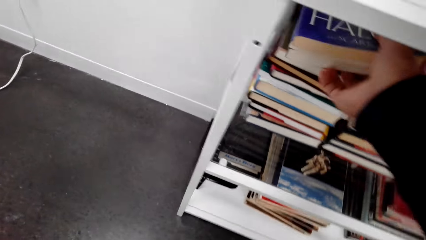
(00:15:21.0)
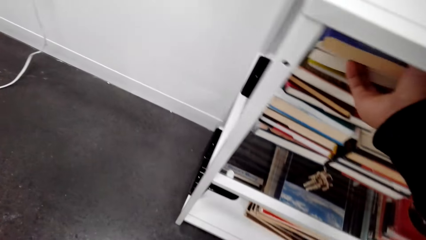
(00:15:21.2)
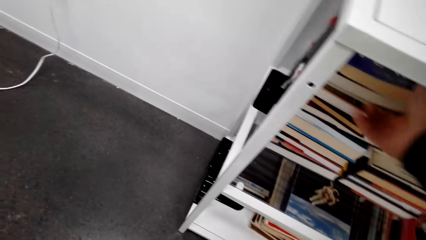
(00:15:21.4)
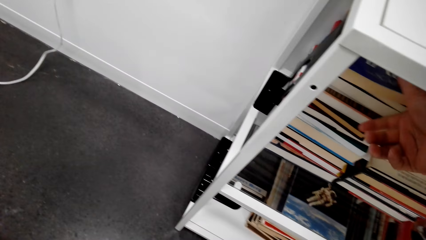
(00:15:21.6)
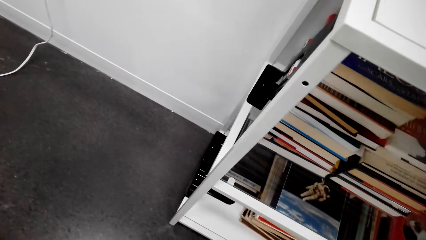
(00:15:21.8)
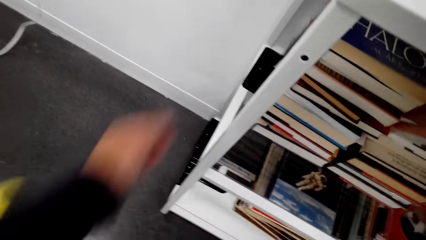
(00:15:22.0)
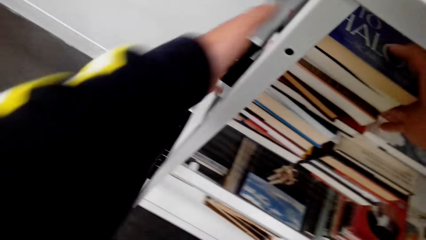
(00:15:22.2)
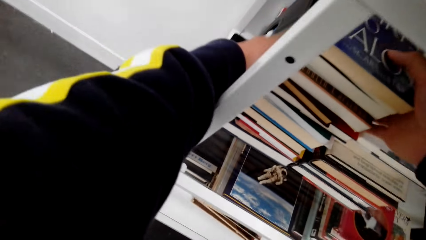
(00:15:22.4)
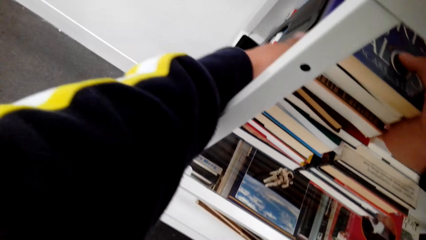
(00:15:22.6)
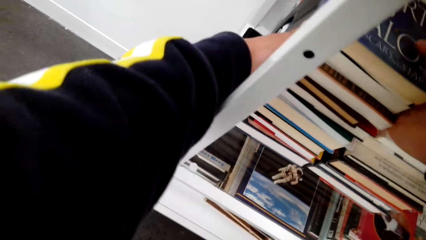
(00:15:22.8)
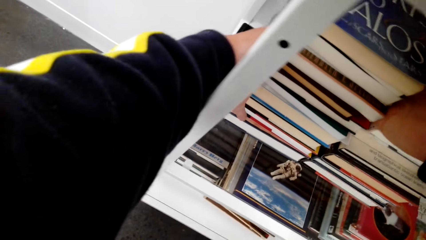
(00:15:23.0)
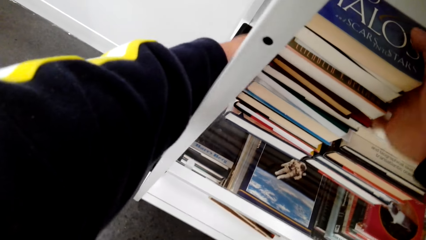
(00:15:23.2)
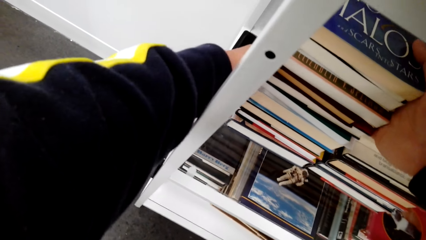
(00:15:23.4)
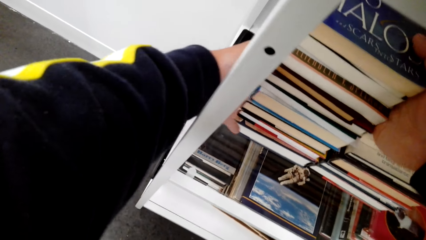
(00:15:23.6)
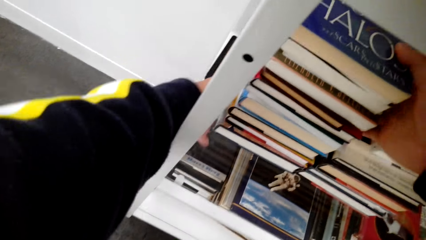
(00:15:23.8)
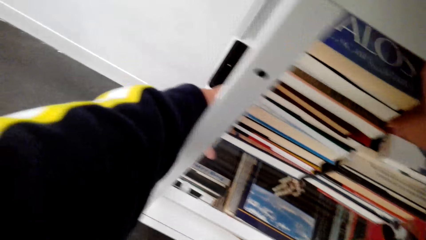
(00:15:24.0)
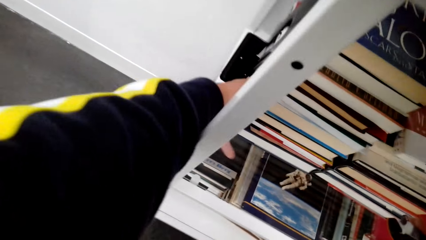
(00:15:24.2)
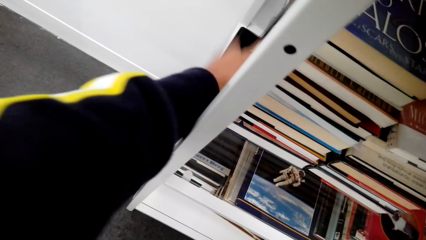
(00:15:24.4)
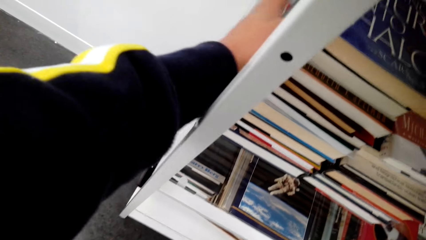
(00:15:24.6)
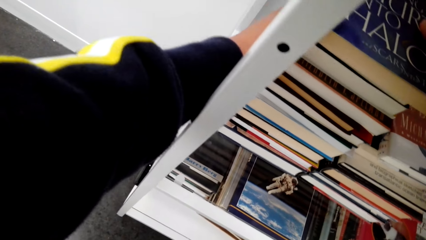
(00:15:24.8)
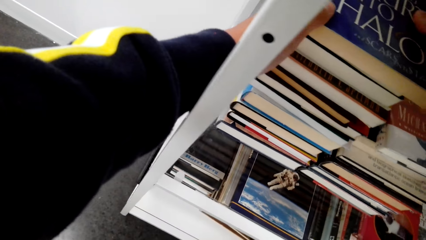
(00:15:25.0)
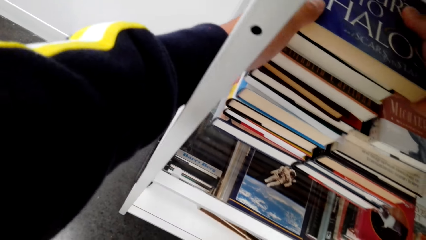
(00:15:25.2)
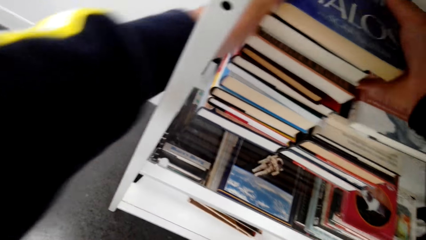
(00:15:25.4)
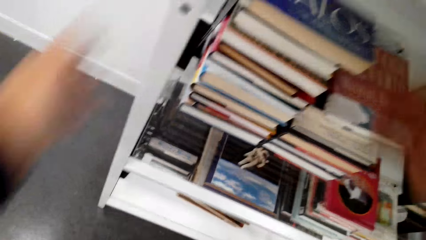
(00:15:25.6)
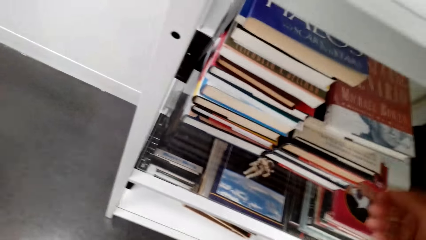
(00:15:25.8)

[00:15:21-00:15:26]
The camera wearer arranges books on a bookshelf.

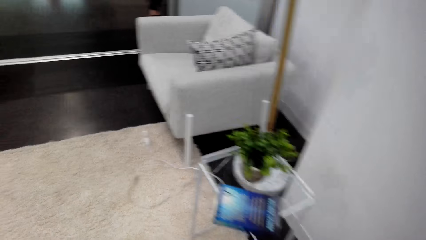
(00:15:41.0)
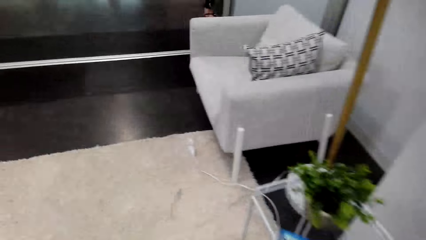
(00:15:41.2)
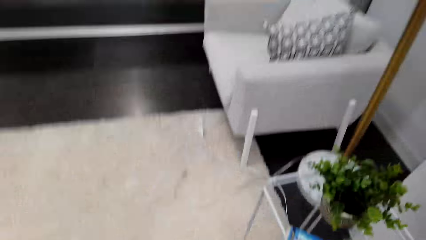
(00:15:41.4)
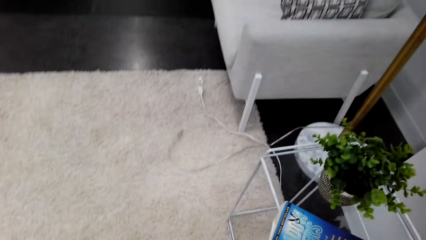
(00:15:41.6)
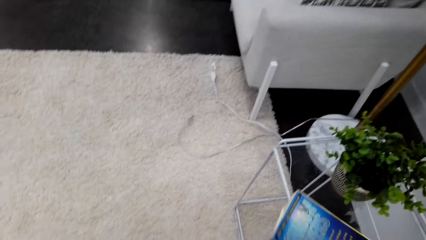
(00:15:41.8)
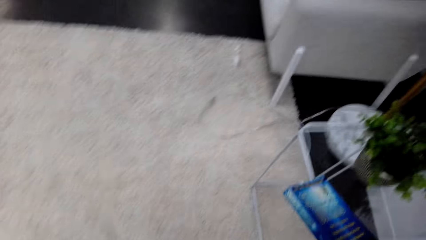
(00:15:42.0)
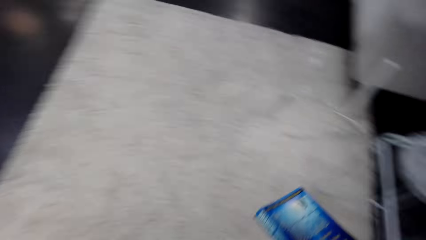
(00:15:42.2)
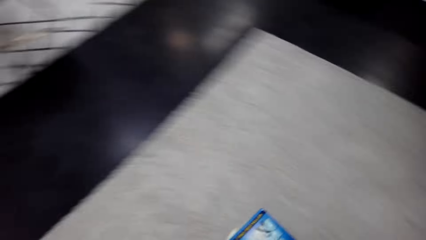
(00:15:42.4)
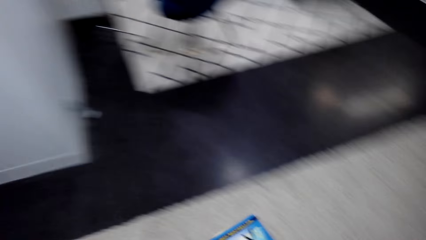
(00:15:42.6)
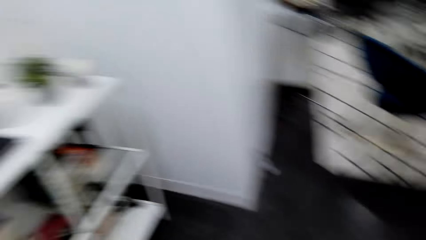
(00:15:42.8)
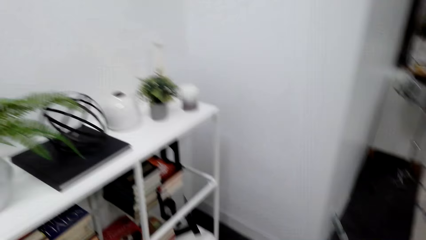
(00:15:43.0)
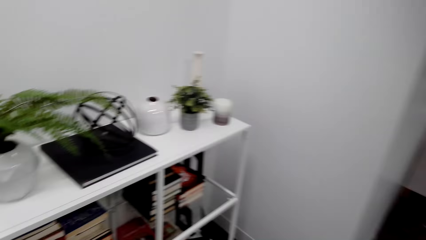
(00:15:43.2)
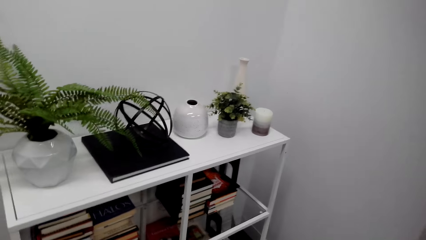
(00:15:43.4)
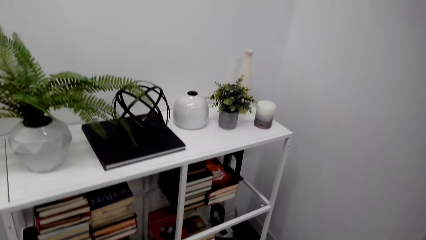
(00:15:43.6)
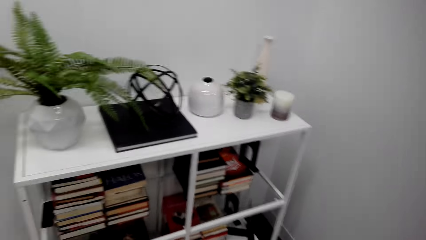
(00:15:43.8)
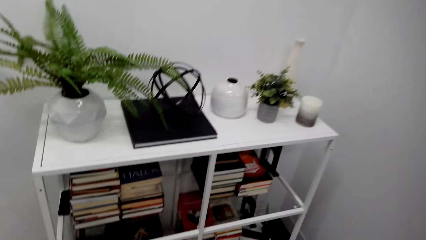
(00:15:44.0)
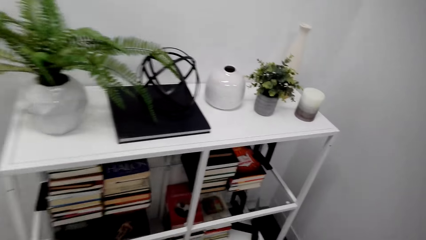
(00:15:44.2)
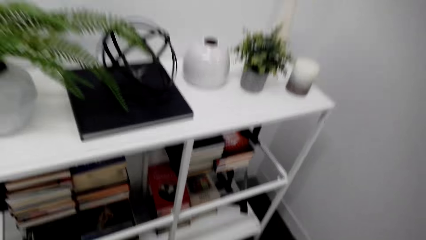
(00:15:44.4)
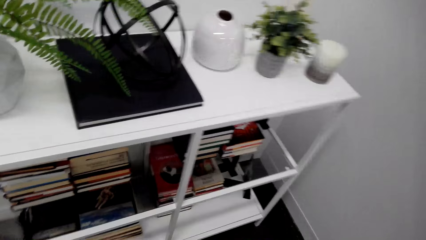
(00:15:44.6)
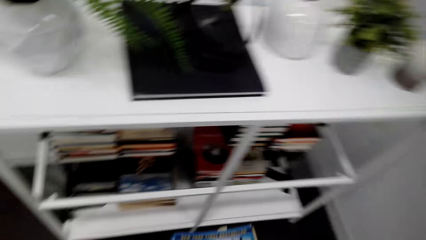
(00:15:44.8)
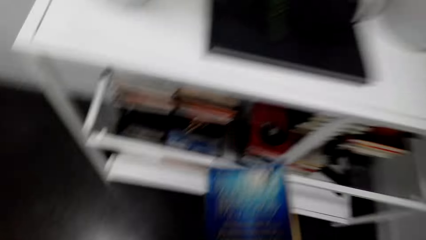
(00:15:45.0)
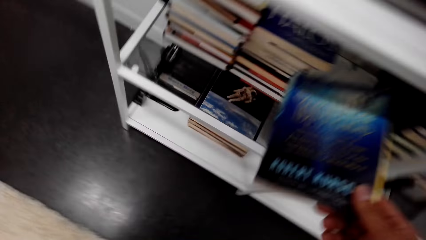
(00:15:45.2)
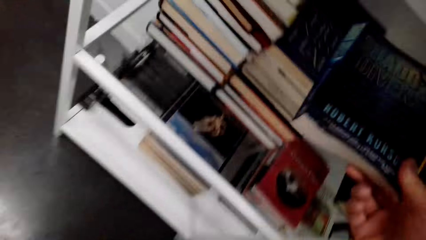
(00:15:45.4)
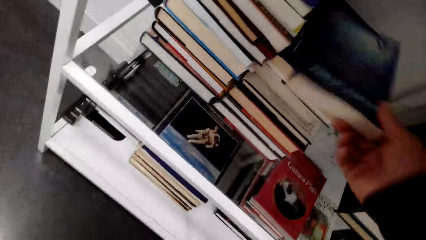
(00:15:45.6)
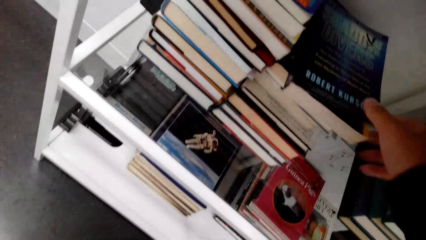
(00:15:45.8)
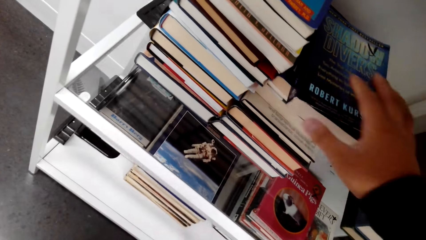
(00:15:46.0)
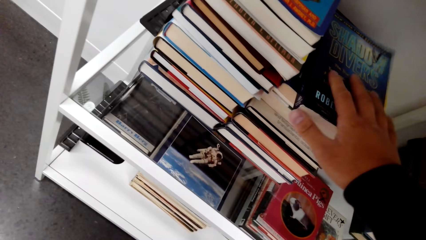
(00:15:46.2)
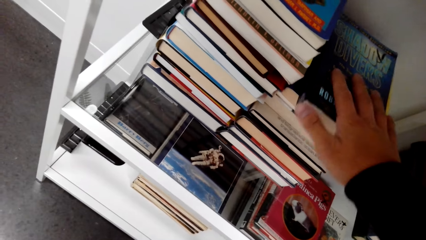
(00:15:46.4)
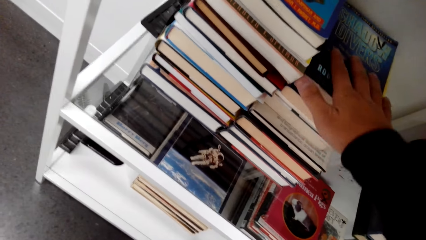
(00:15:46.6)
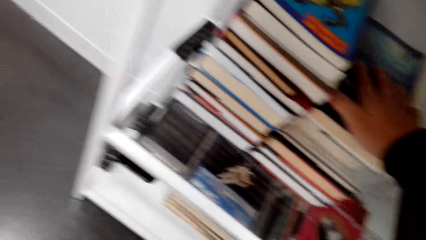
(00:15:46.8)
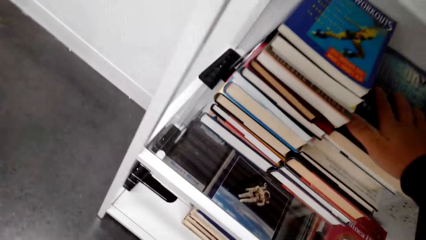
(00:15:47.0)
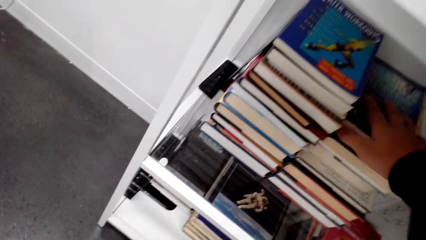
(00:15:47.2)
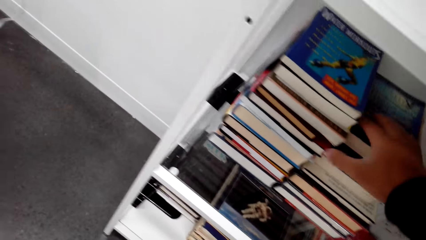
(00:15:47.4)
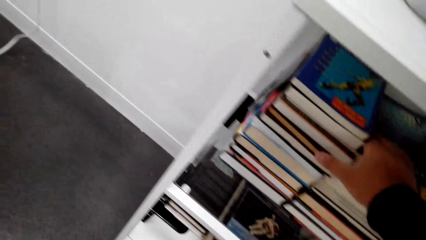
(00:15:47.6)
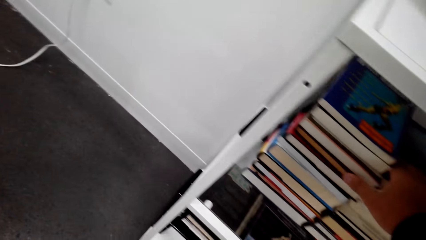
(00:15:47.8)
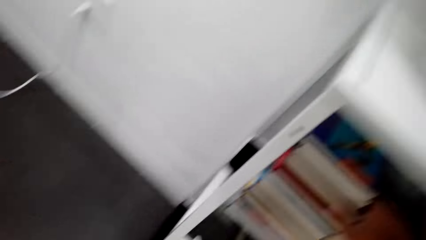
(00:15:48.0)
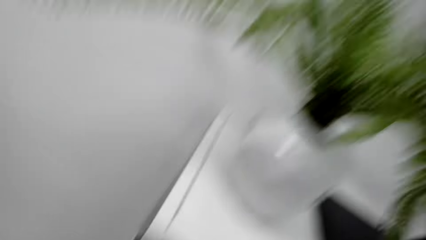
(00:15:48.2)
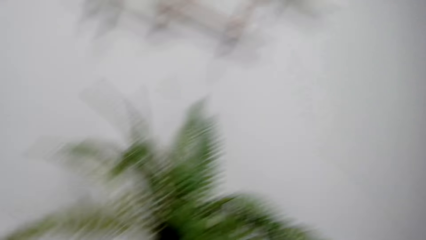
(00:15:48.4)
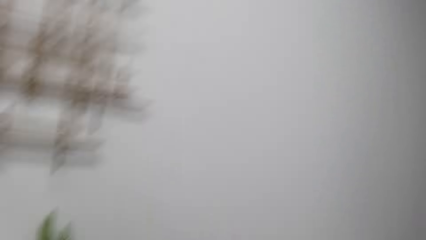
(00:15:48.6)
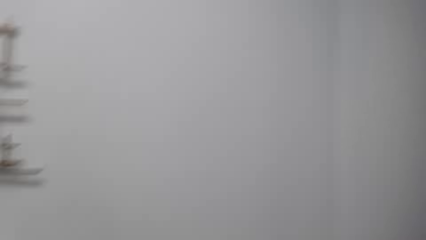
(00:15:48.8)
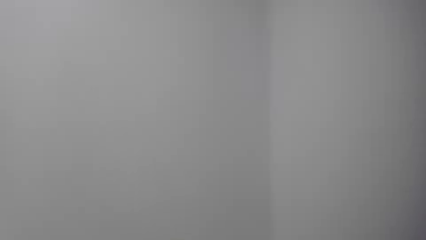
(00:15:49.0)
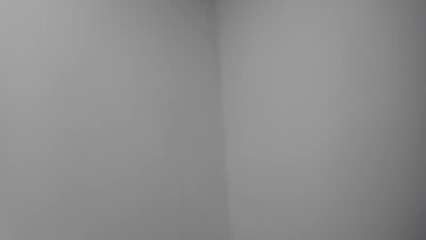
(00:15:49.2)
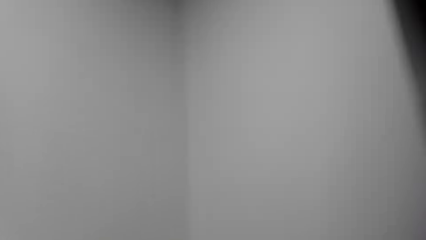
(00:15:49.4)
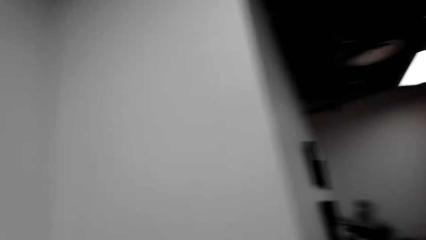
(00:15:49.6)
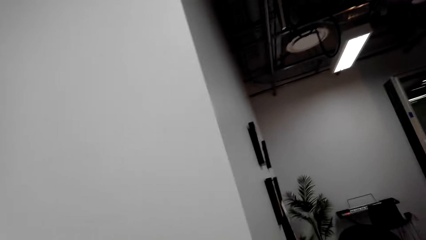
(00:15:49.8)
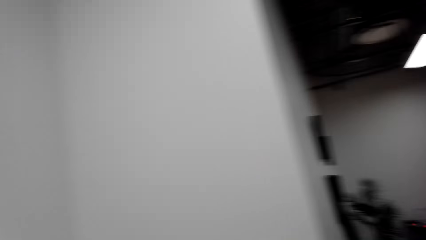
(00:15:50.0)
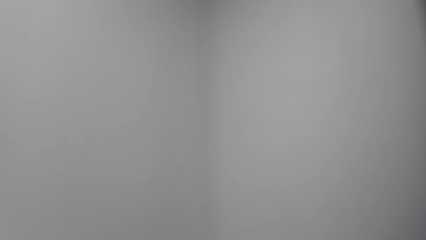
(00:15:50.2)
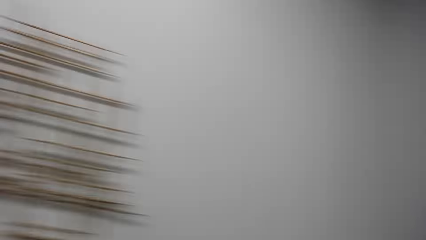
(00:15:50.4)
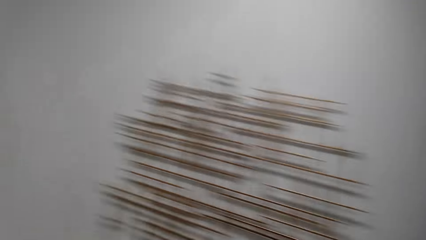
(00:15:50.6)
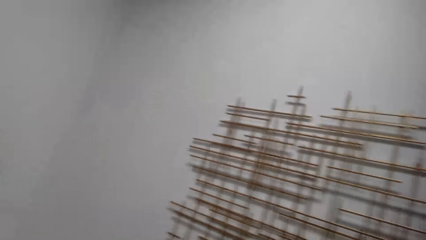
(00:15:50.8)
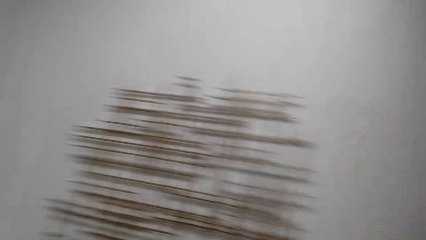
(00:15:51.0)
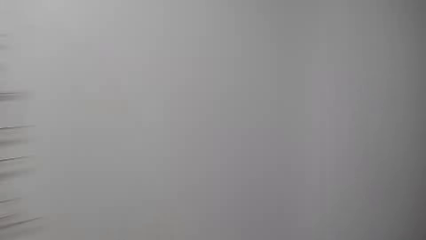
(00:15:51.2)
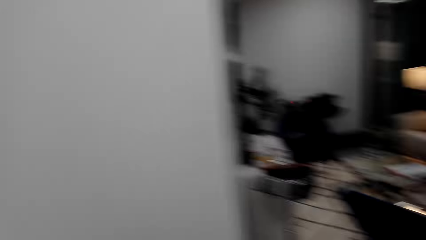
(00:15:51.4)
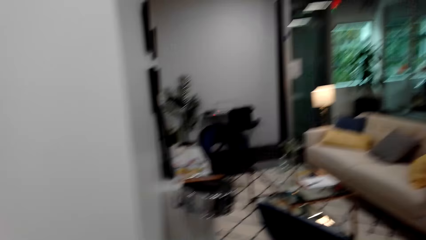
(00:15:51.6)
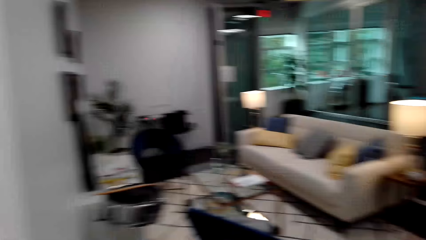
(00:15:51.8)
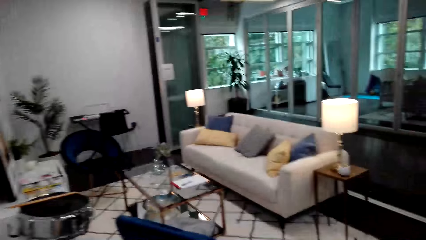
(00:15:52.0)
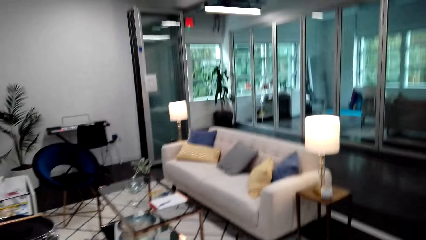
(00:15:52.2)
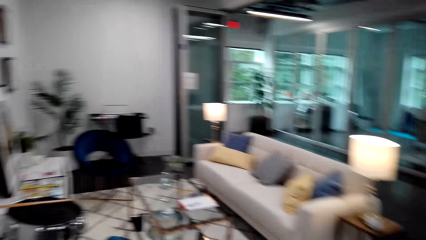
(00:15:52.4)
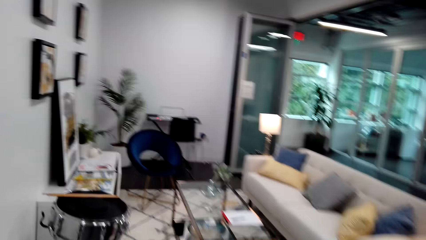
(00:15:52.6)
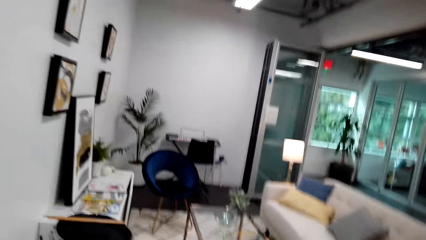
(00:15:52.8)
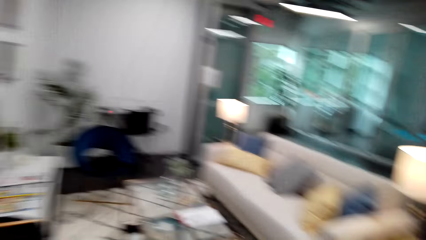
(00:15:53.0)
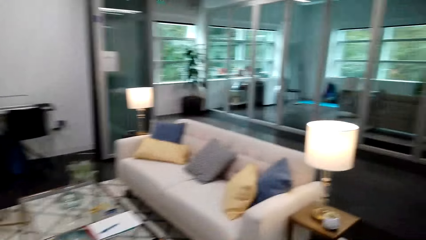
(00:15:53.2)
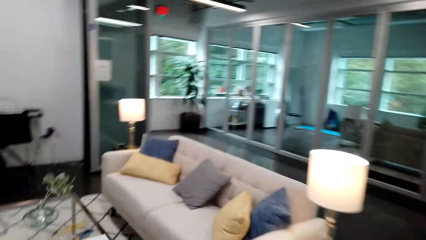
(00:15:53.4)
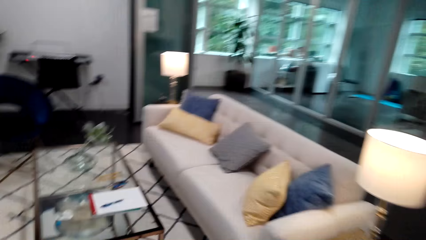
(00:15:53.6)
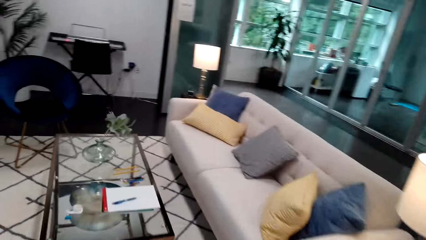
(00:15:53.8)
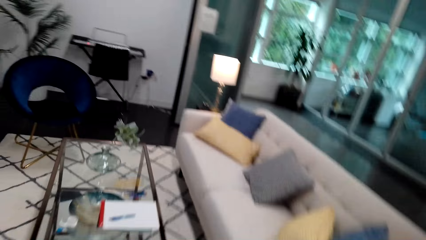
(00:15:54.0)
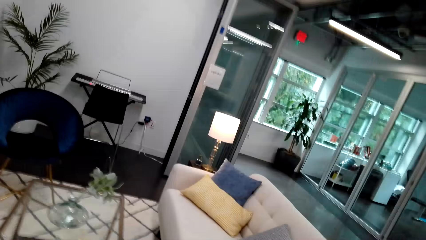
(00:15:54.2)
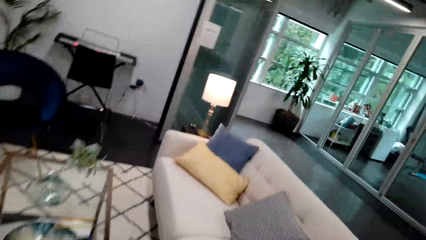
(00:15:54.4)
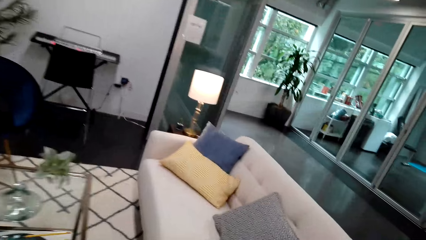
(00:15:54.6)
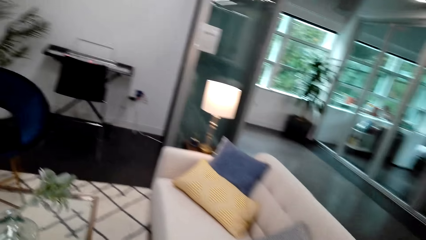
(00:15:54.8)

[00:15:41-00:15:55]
The camera wearer picks a book. They arrange books on a bookshelf. They walk towards a sofa.
